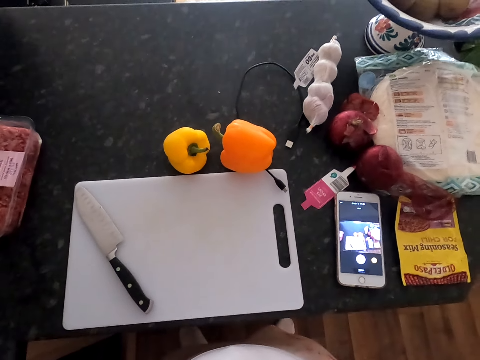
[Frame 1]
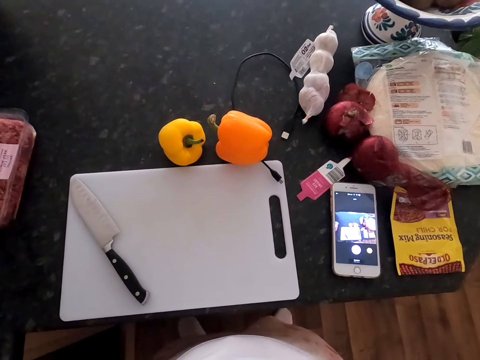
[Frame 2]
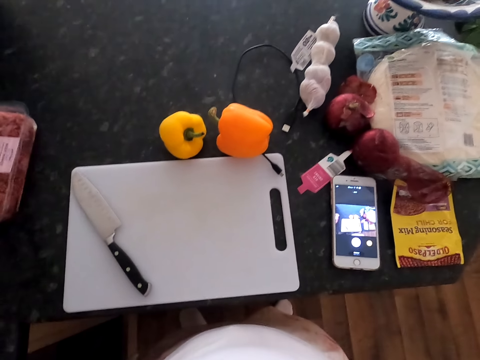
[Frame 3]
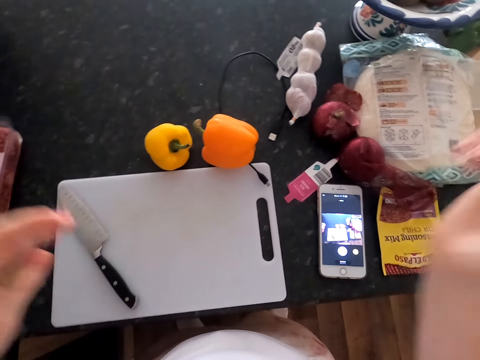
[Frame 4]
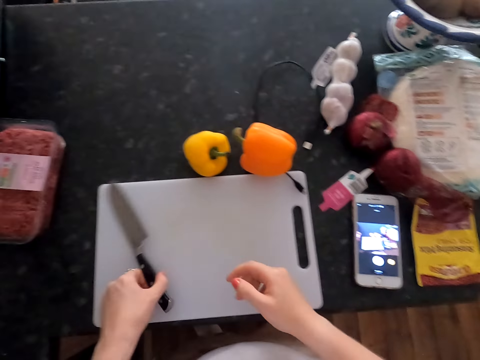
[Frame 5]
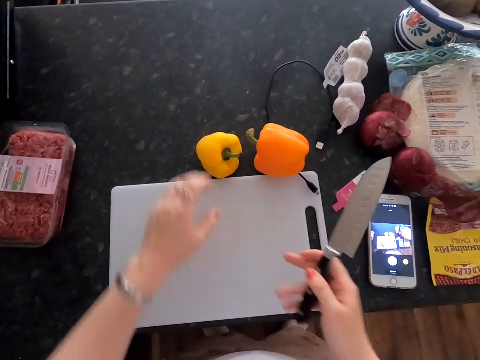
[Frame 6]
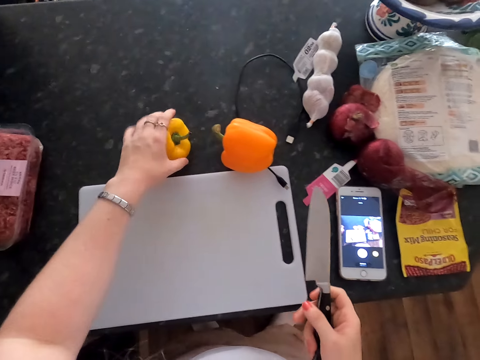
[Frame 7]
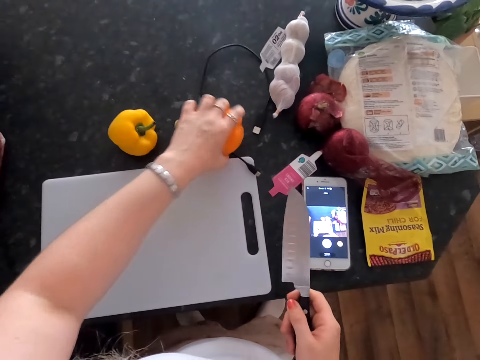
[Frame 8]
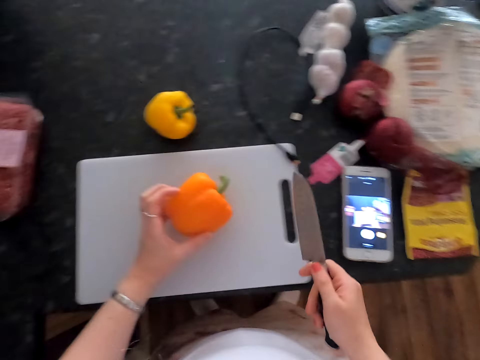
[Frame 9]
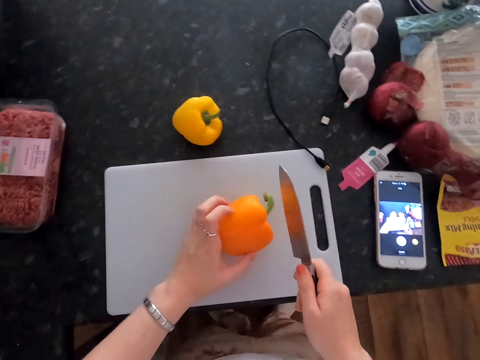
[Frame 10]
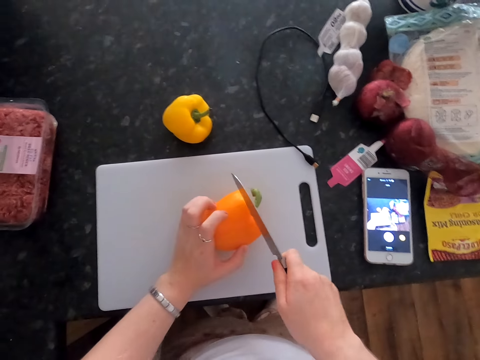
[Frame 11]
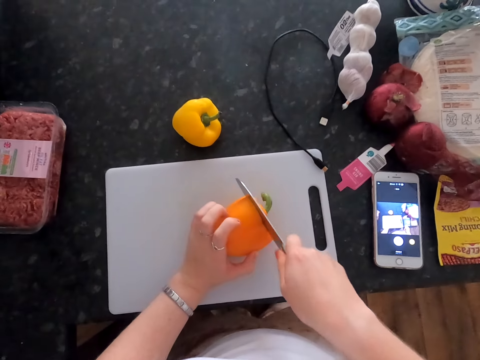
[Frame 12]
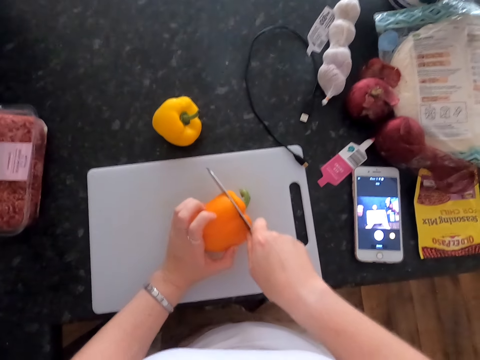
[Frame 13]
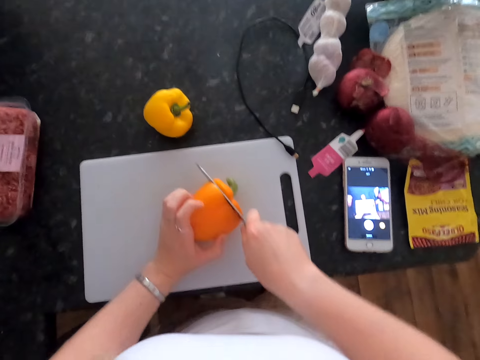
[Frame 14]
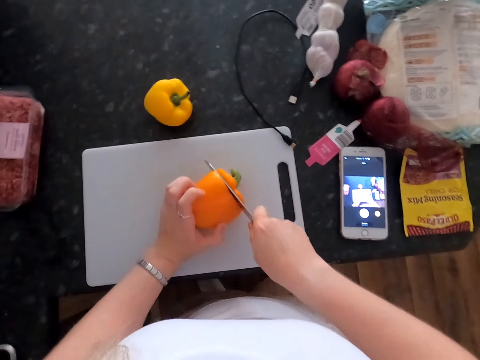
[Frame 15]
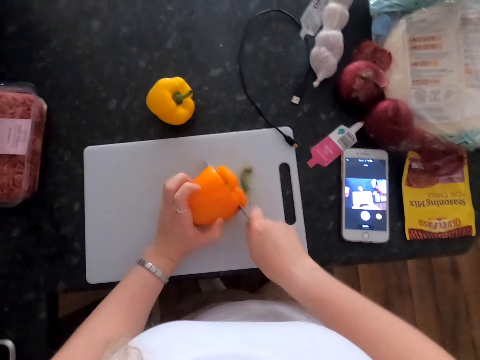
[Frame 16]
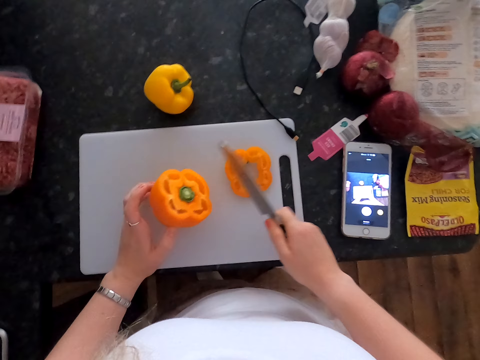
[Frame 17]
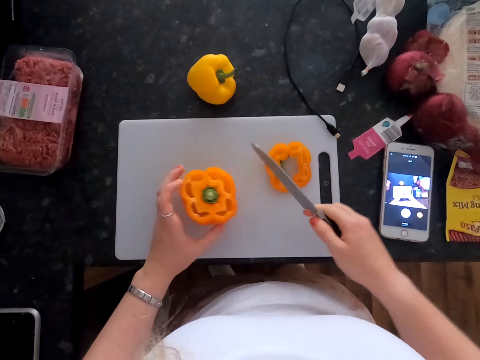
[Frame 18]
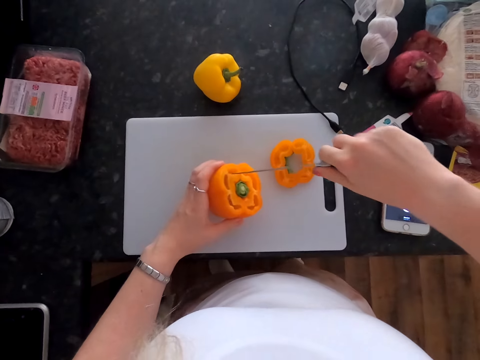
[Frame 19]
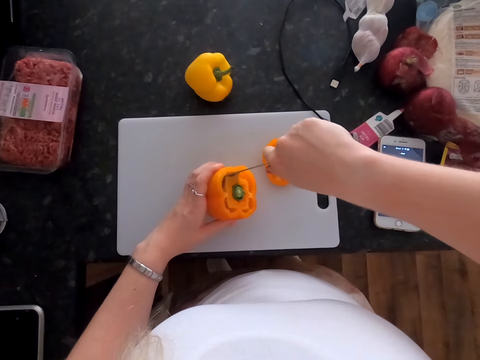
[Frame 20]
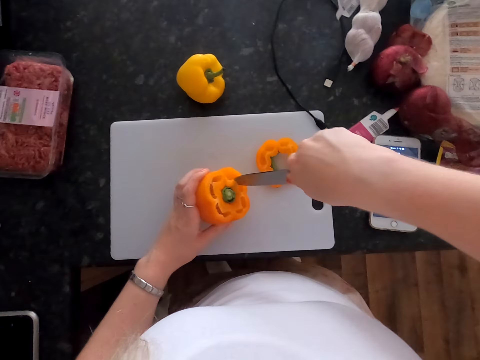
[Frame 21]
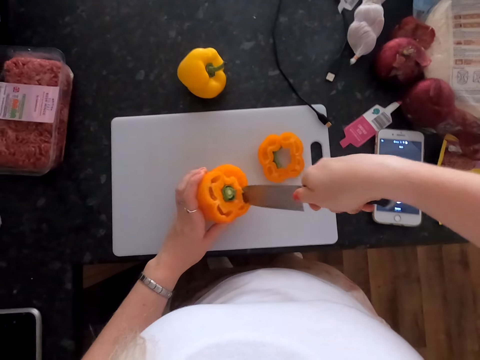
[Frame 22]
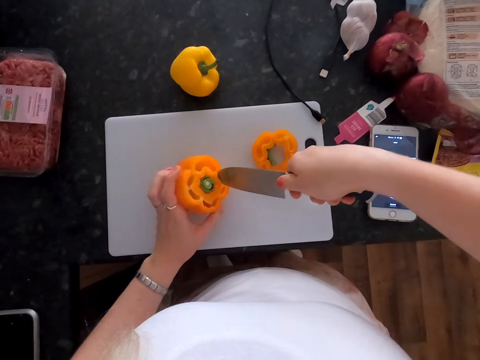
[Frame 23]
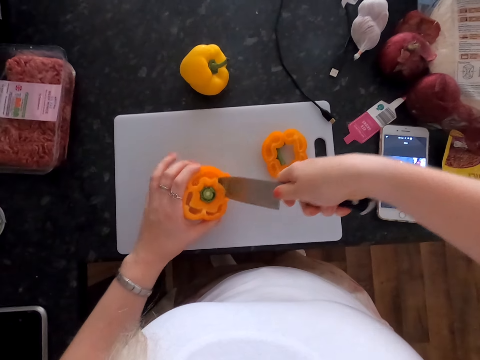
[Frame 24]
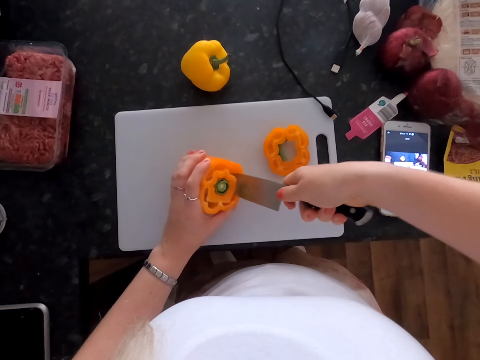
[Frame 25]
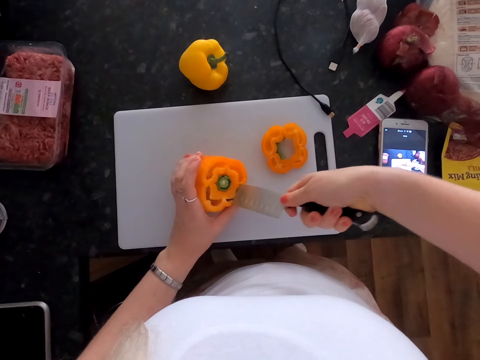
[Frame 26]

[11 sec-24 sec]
The camera wearer picks up a knife. They exchange the knife to the other hand and move a bell pepper. They pick up the yellow bell pepper. They put the bell pepper on the cutting board. They cut the yellow bell pepper using the knife. They remove the seeds from the yellow bell pepper. They cut the bell pepper.

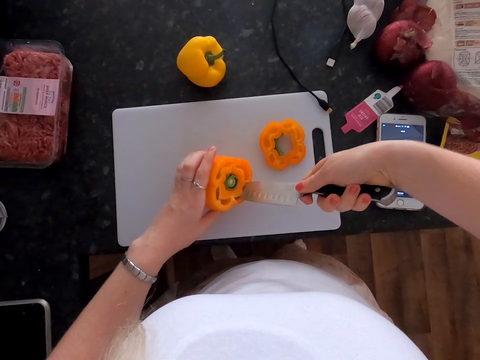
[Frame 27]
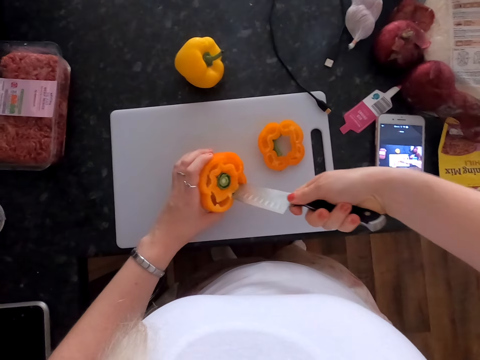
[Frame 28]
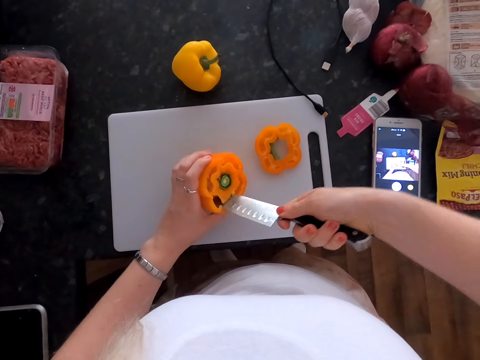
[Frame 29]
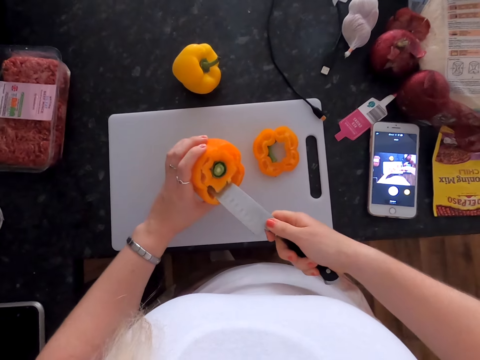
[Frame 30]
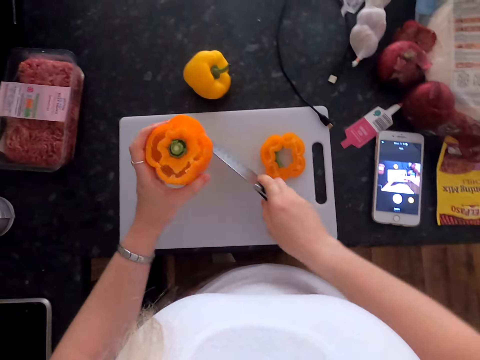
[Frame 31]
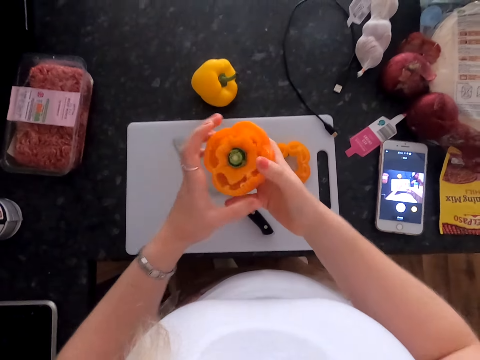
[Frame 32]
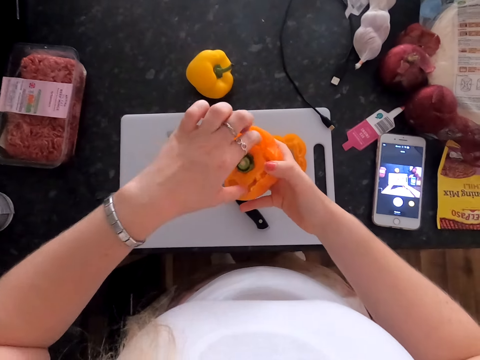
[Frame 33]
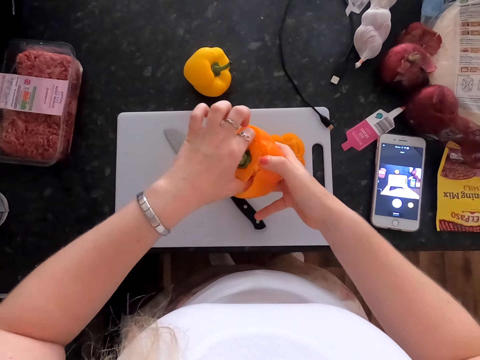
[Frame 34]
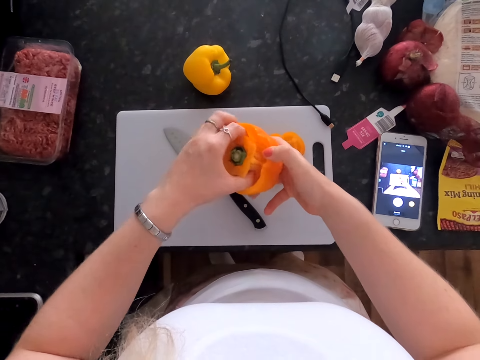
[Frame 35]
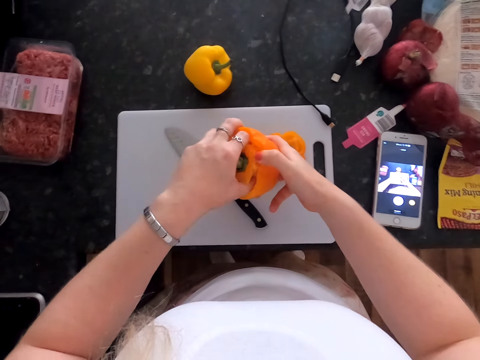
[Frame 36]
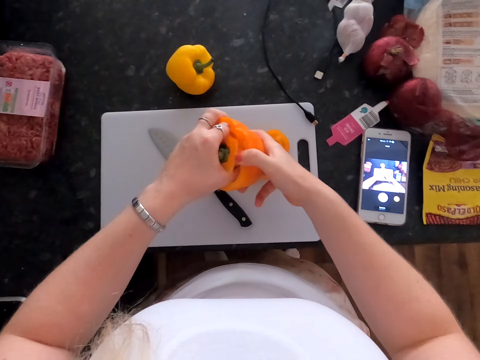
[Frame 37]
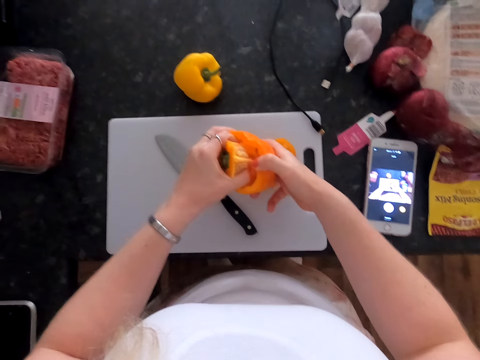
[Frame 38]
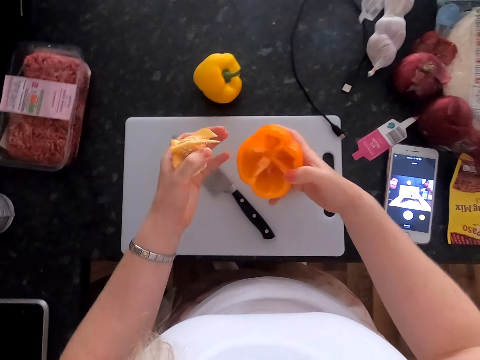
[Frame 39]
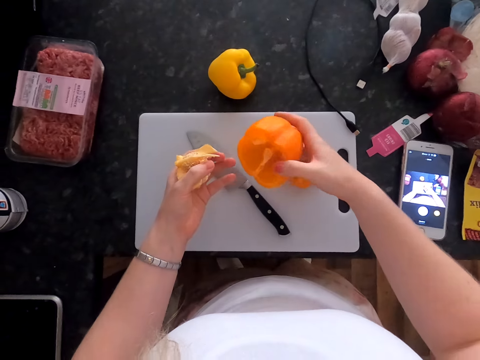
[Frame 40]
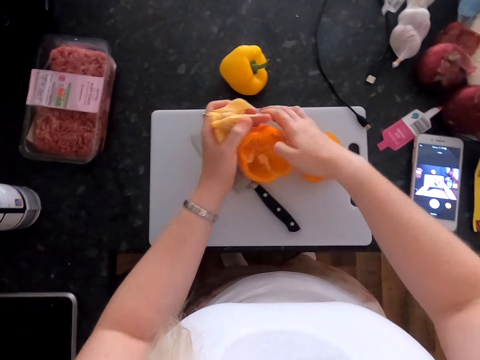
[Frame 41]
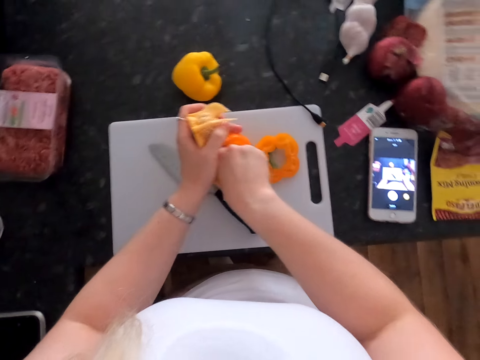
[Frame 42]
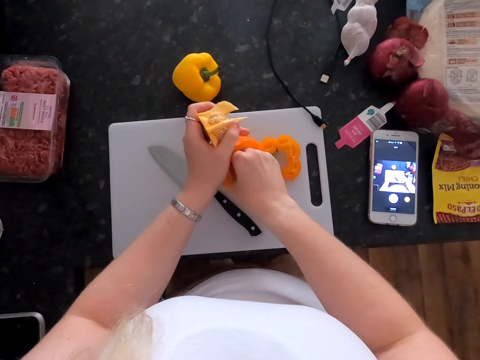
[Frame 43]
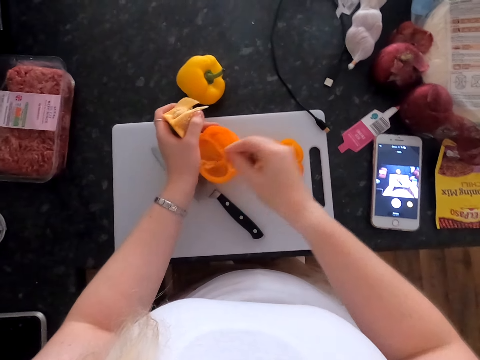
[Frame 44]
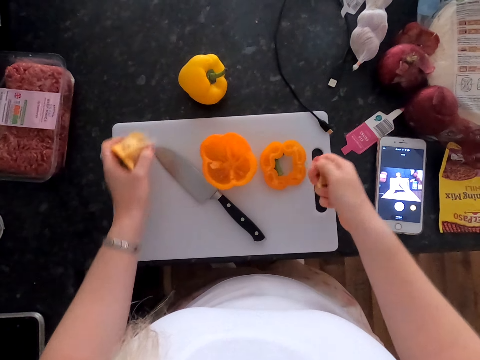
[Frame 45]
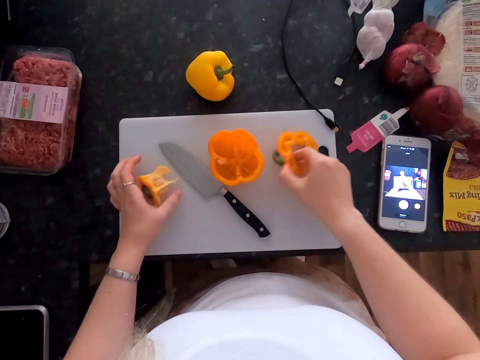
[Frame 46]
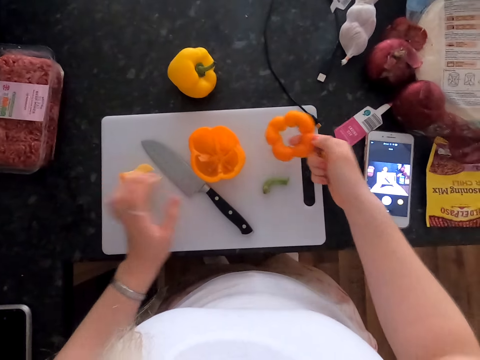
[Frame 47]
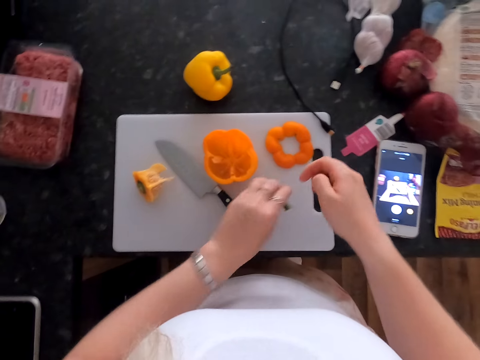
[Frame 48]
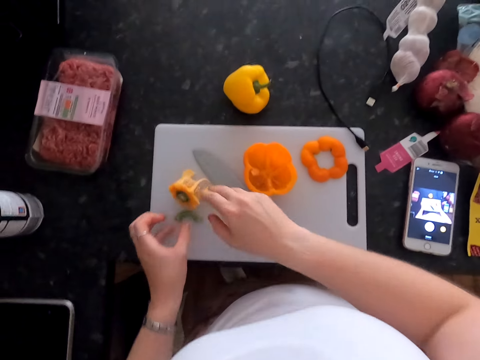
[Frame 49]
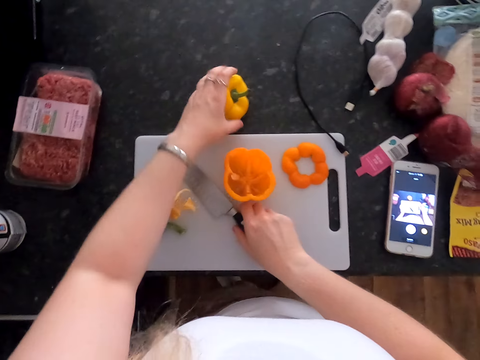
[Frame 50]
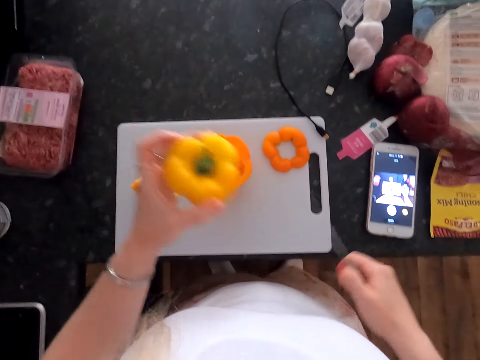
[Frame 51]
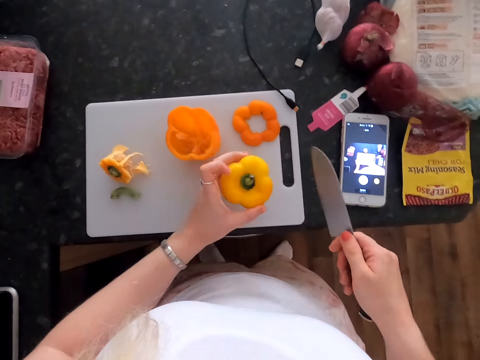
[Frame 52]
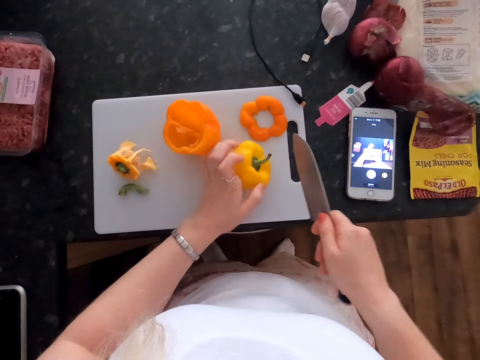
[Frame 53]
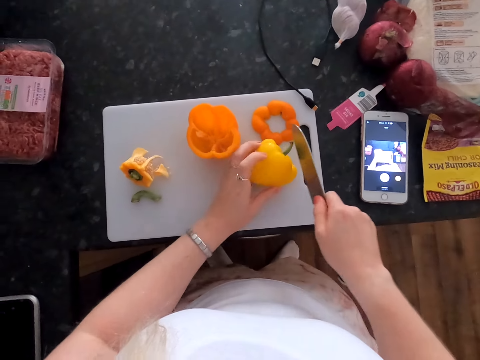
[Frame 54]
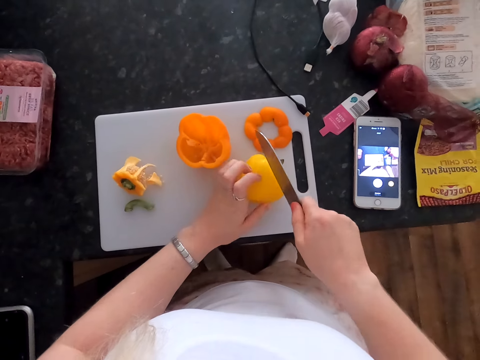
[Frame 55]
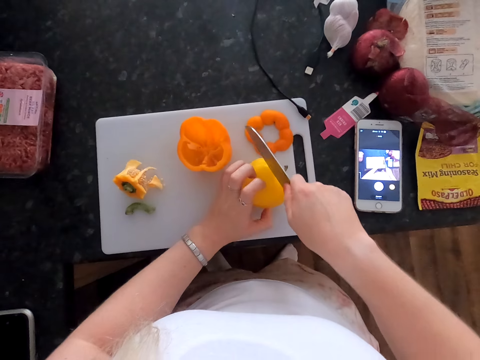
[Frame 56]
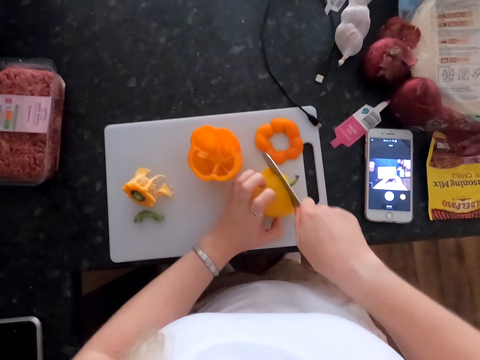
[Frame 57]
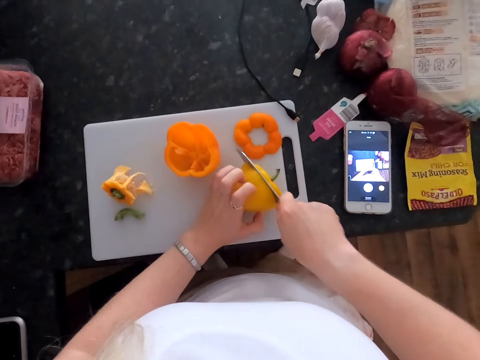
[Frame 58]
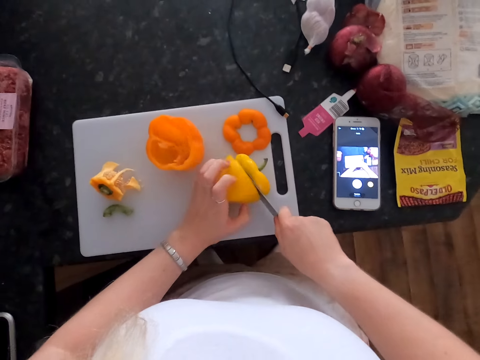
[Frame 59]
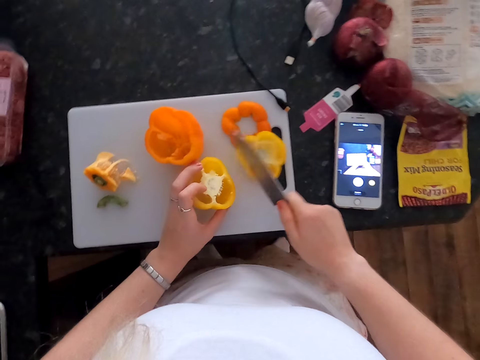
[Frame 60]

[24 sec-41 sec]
The camera wearer drops the knife. They hold the bell pepper and remove the inner part of the bell pepper. They put the bell pepper down. They touch the bell pepper. They drop the inner part of the bell pepper. They pick up the bell pepper. They drop the bell pepper. They pick up the bell pepper stalk. They drop the bell pepper piece. They drop the bell pepper stalk. They pick up the bell pepper. They pick up the knife. They put the bell pepper on the cutting board. They cut the bell pepper.
